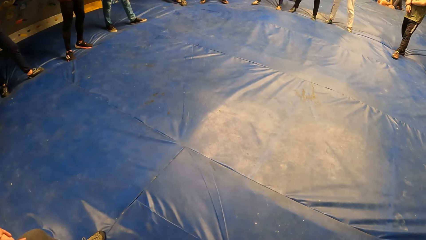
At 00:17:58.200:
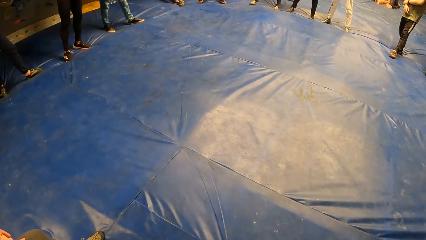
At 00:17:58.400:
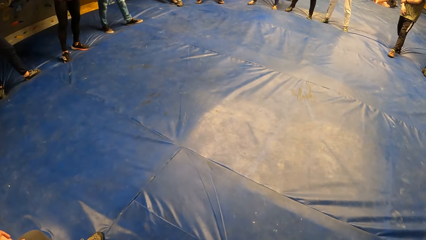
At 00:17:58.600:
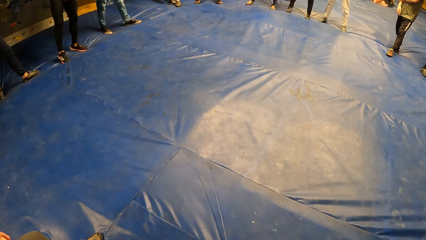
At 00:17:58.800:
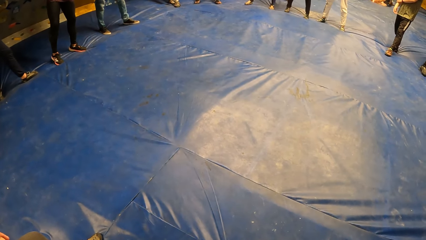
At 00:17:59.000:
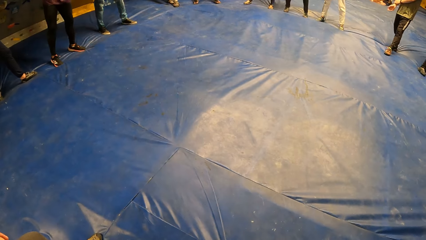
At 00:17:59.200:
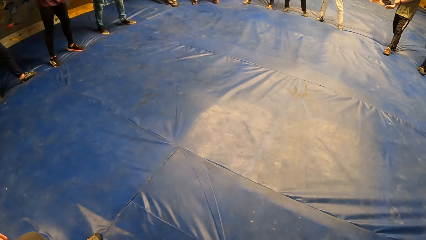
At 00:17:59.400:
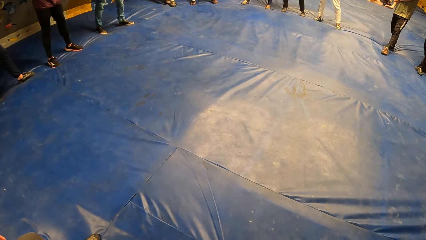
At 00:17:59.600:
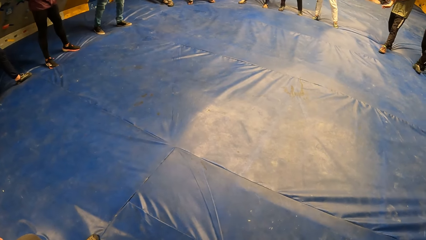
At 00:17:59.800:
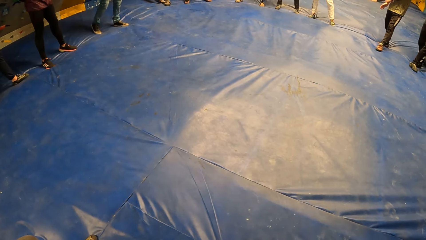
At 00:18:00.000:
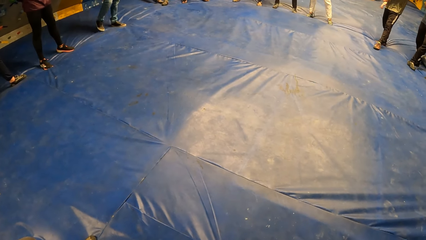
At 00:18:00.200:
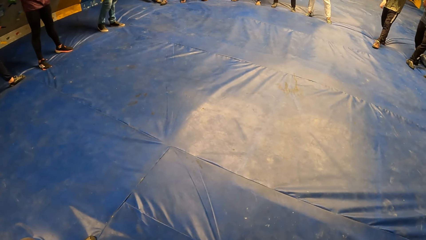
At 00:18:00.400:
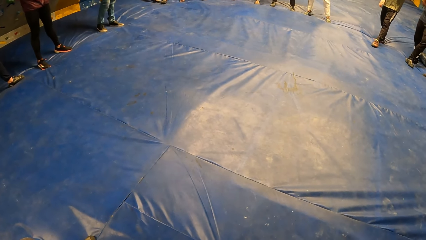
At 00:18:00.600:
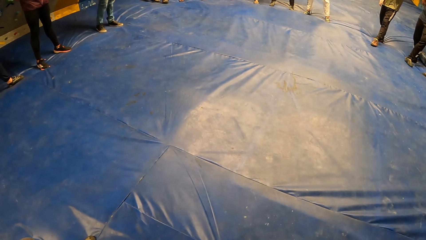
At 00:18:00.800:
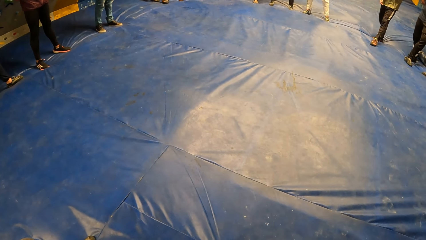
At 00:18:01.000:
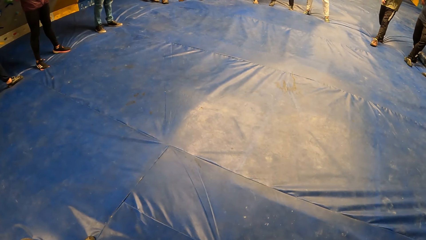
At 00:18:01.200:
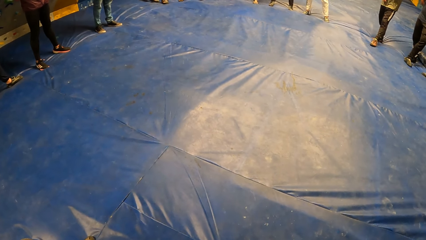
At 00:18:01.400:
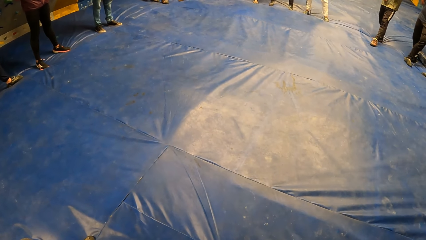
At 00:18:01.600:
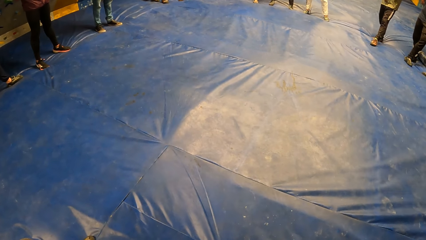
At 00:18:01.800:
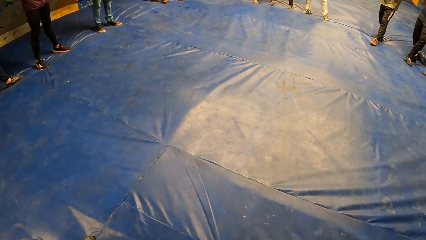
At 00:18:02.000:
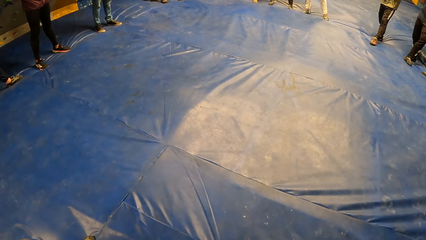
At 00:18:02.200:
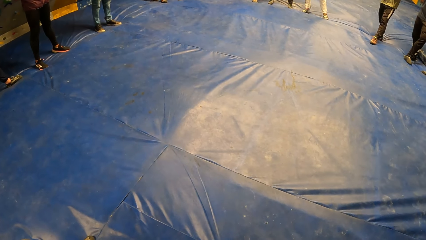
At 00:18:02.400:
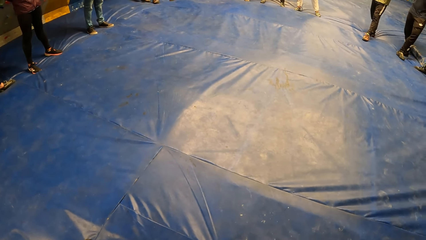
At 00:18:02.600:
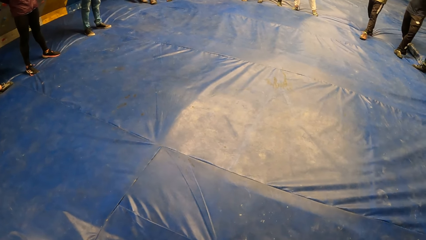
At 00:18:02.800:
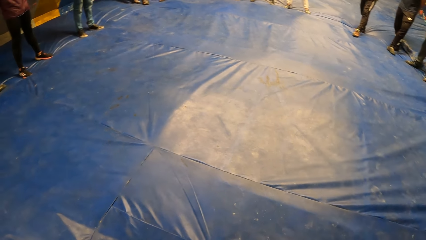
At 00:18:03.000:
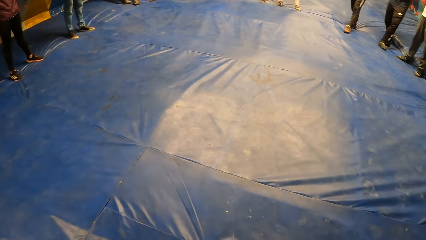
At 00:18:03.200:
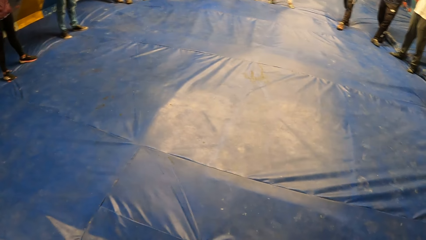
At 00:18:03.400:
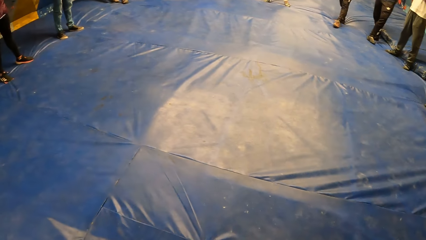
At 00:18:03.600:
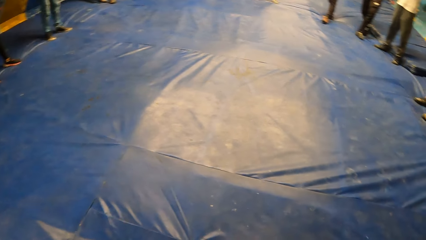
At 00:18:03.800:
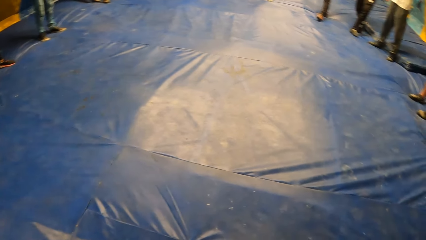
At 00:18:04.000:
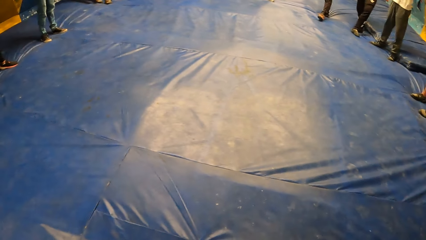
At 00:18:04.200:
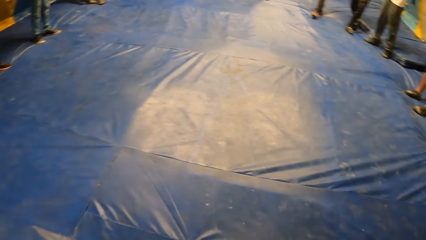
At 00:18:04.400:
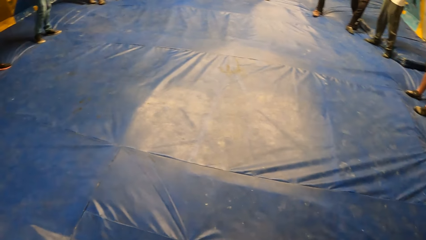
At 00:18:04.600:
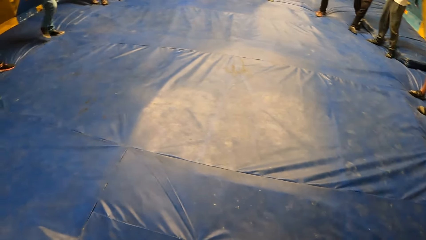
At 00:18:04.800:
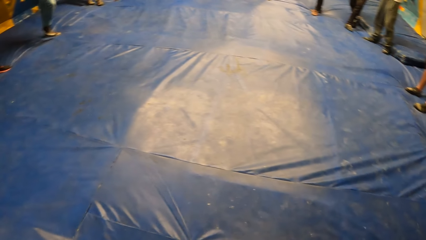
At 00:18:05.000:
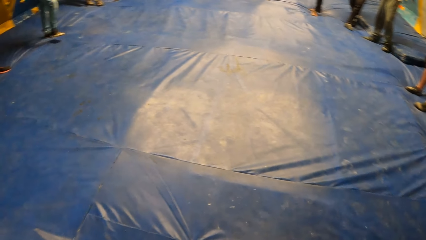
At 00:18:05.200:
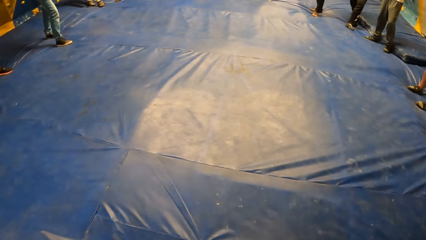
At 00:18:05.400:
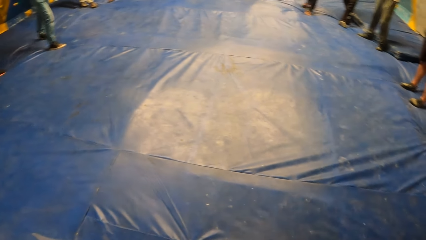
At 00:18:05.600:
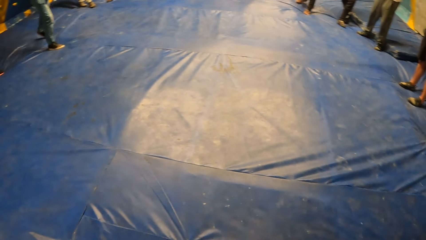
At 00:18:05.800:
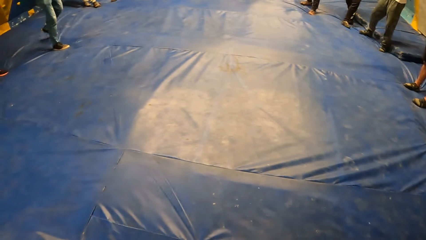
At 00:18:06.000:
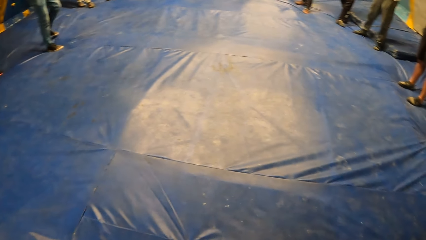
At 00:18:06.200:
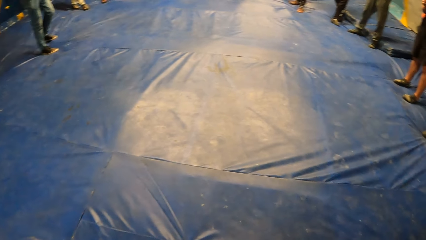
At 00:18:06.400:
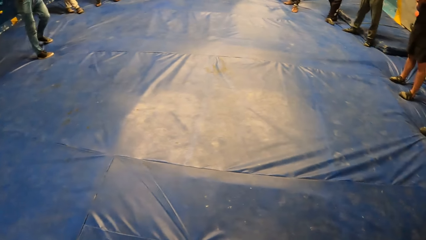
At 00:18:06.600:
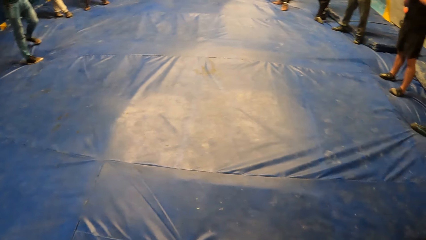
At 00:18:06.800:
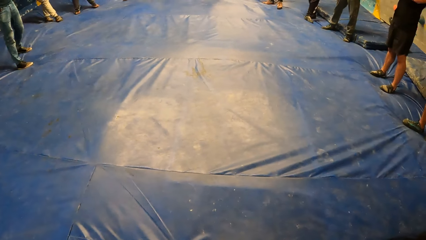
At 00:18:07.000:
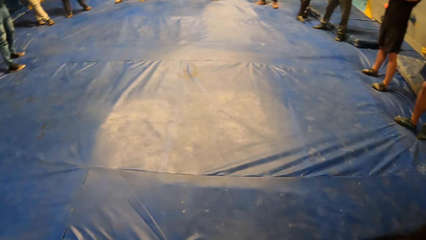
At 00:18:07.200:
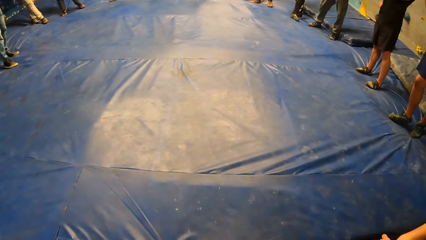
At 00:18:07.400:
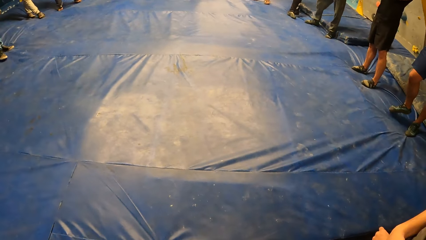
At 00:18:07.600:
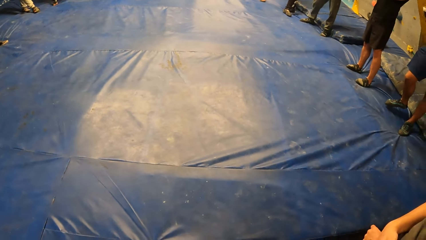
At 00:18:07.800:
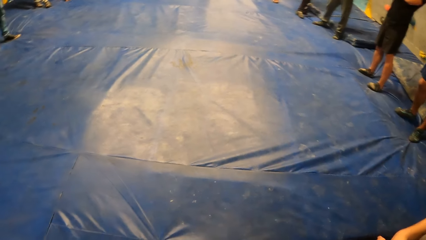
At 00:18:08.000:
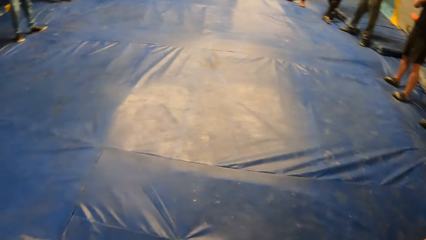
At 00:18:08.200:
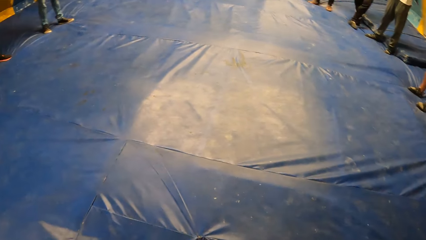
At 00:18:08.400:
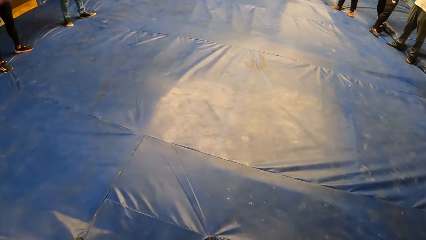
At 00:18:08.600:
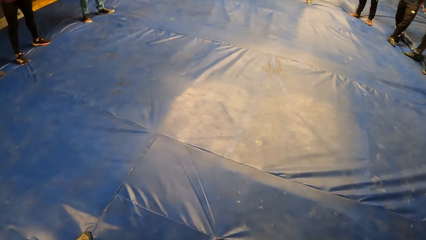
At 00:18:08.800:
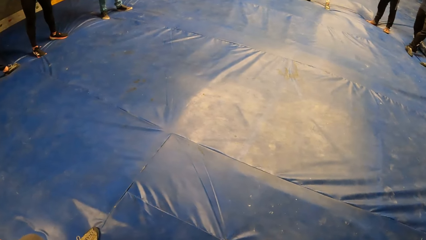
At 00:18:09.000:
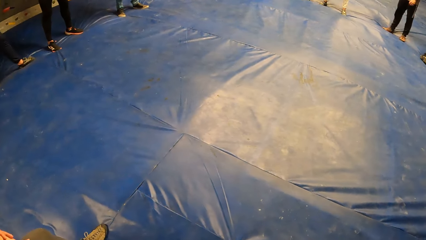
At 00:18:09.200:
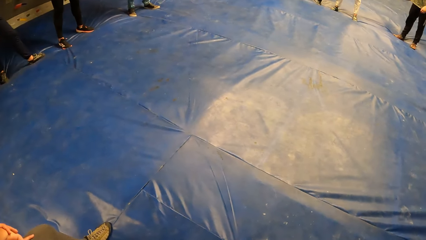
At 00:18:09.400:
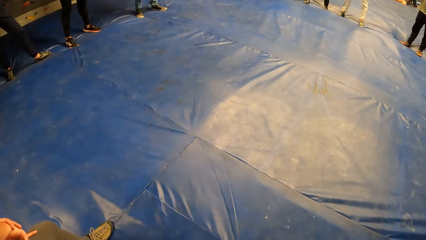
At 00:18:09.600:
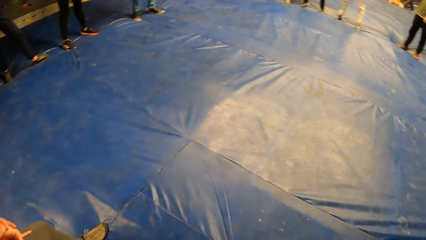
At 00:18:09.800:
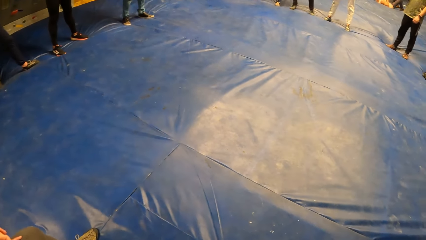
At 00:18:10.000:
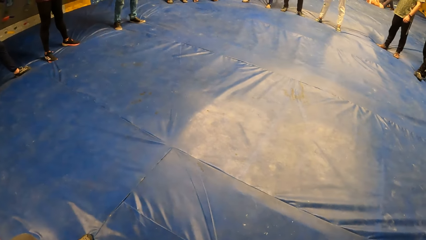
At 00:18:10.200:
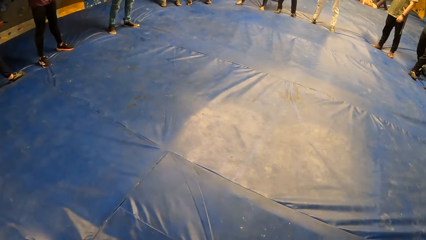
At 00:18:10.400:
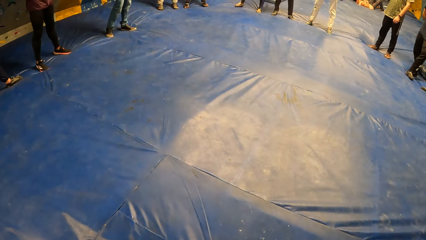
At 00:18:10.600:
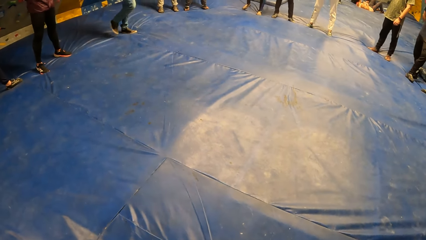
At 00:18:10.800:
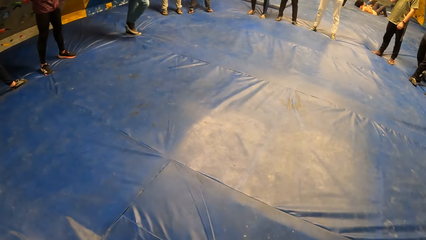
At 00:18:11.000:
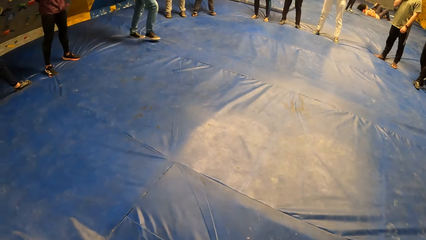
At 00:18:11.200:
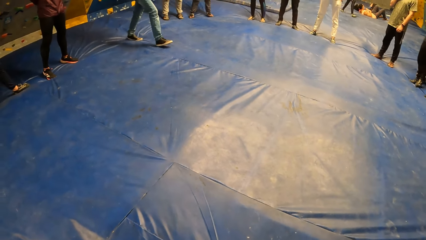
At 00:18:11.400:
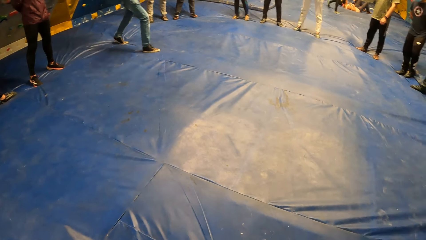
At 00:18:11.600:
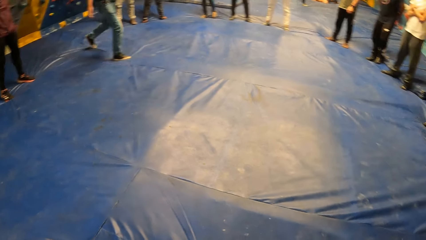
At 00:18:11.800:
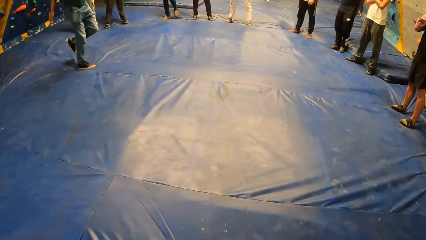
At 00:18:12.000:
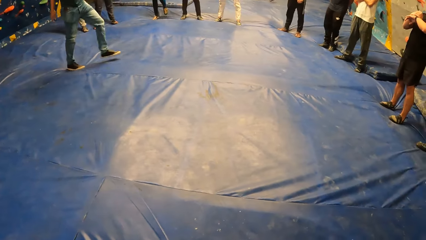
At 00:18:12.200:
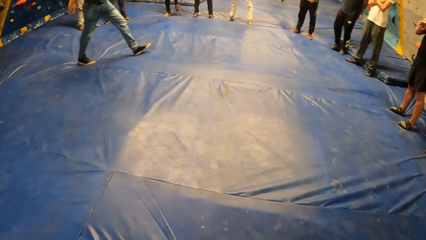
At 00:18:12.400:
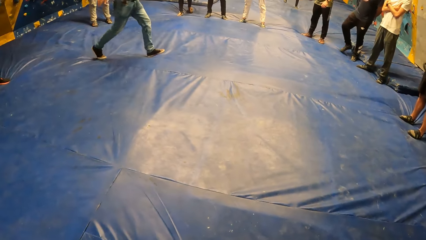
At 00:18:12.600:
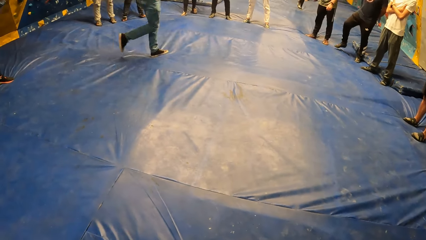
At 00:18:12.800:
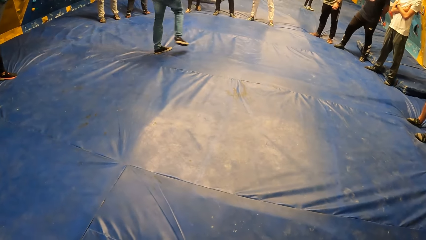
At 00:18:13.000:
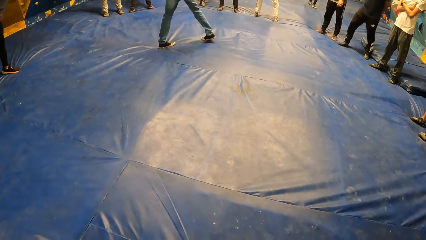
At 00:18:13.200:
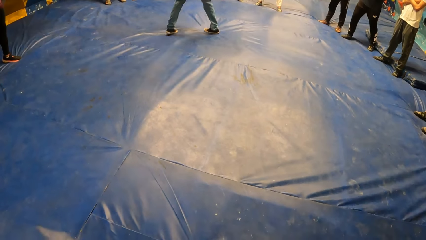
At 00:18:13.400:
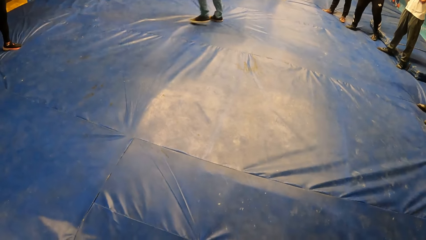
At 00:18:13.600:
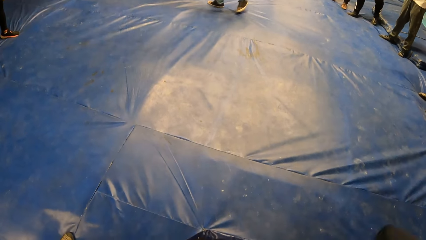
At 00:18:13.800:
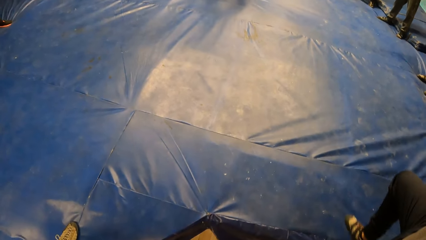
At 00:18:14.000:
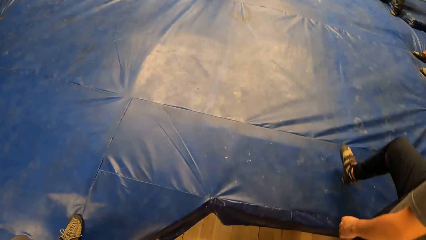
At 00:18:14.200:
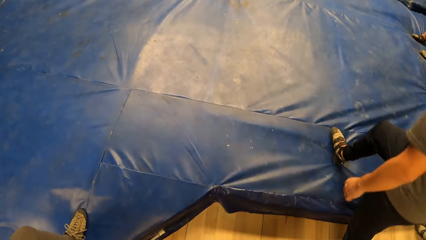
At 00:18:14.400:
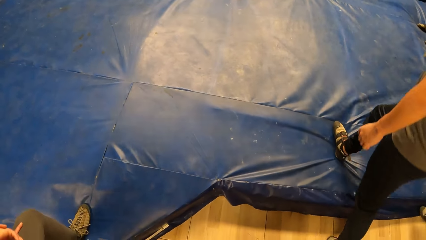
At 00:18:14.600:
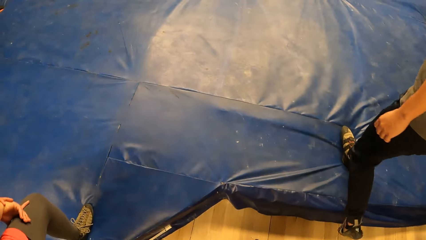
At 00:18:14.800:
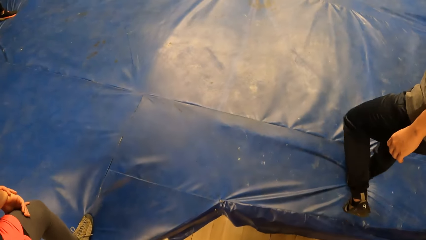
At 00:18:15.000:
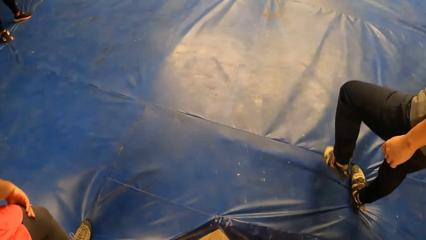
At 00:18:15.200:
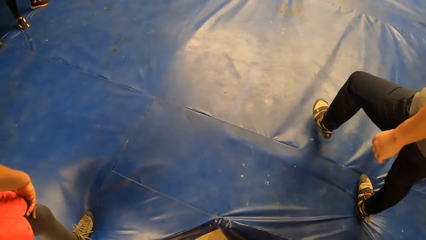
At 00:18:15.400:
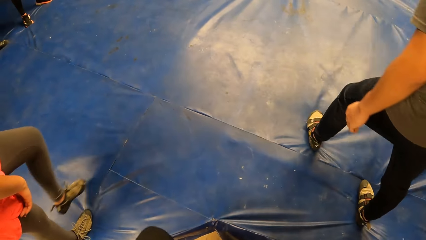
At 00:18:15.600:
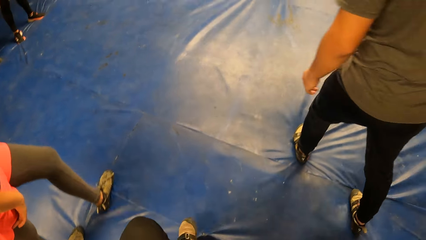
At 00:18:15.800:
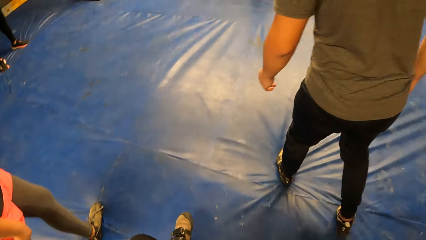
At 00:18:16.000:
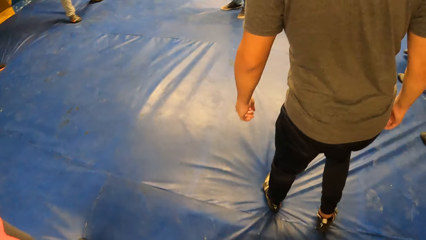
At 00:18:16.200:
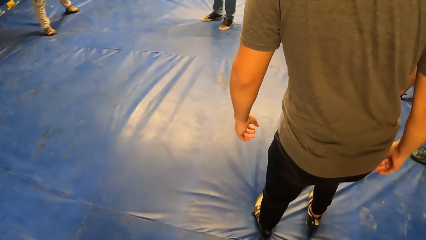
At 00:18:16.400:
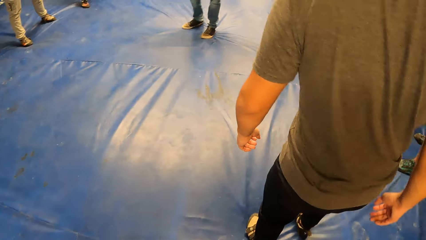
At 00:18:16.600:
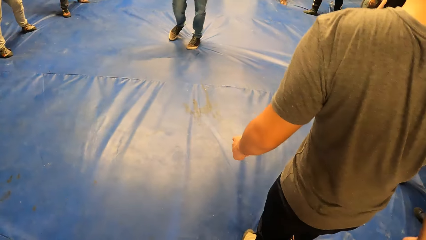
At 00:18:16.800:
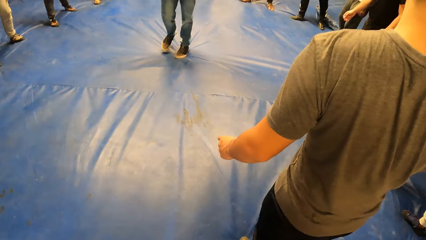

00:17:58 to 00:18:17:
A lady fidgets. A man moves the hands. Another man fidgets. He fidgets again. A third man fidgets. The second man walks on the surface. A fourth man steps forward. The camera wearer steps onto the crash pad from a wooden step.
